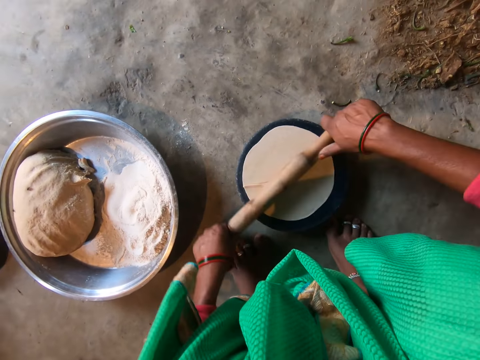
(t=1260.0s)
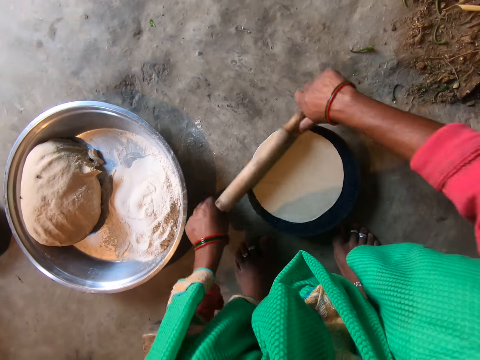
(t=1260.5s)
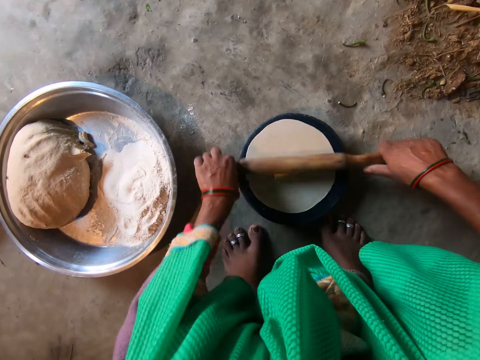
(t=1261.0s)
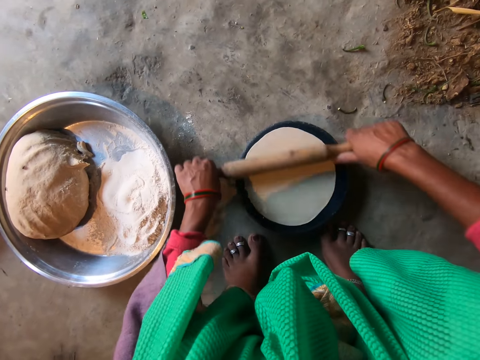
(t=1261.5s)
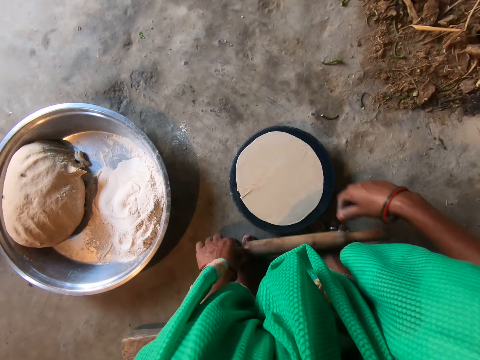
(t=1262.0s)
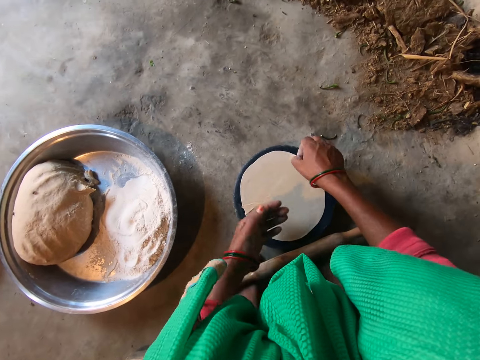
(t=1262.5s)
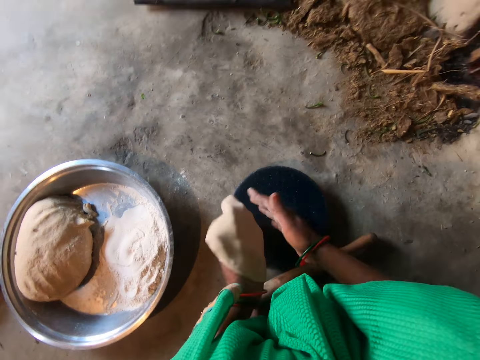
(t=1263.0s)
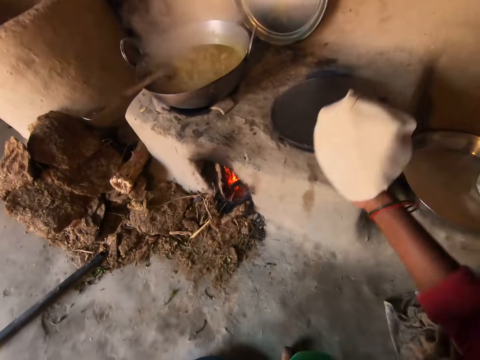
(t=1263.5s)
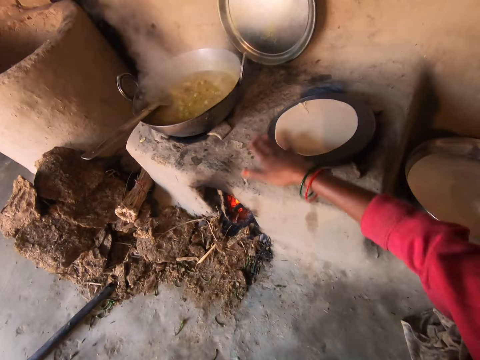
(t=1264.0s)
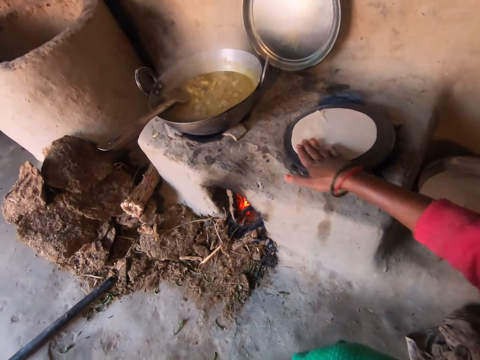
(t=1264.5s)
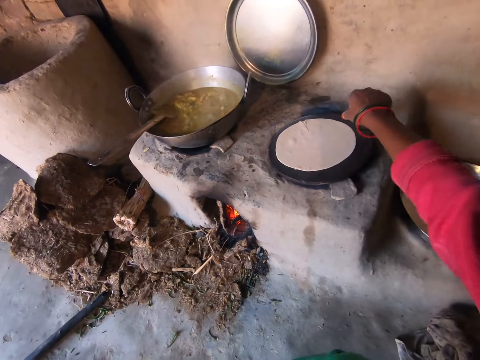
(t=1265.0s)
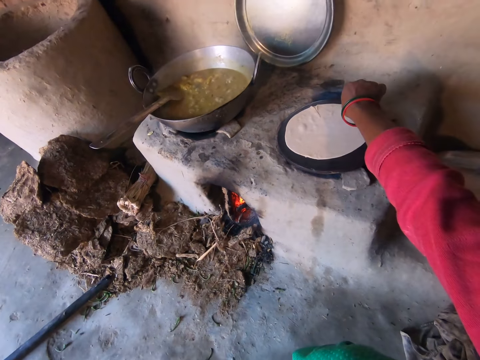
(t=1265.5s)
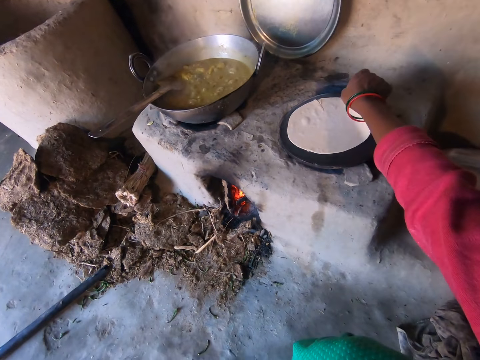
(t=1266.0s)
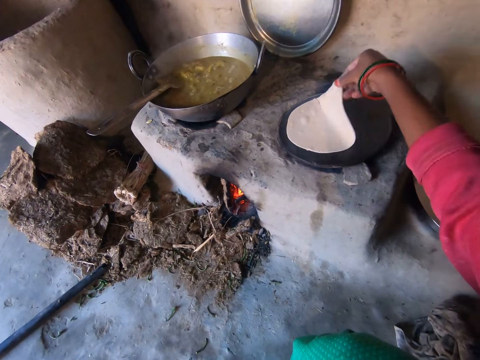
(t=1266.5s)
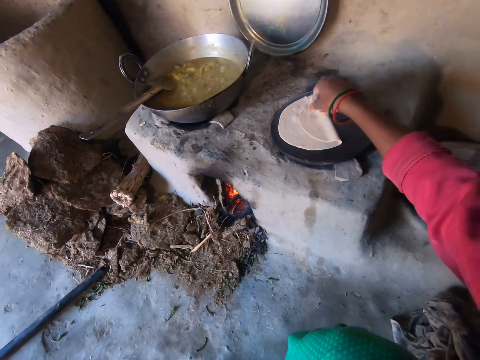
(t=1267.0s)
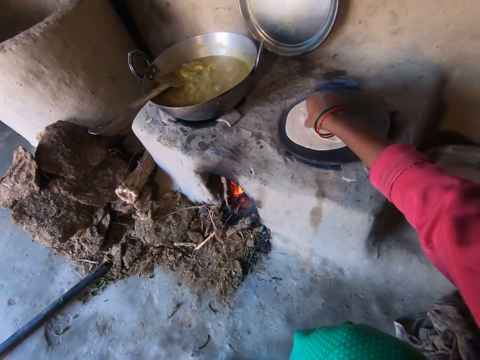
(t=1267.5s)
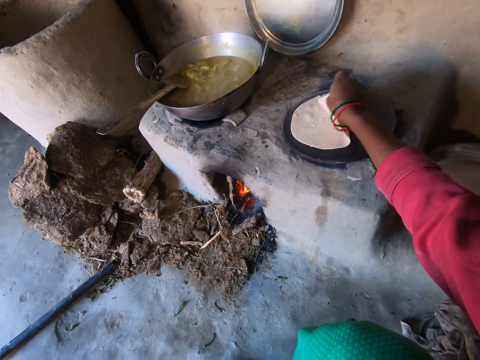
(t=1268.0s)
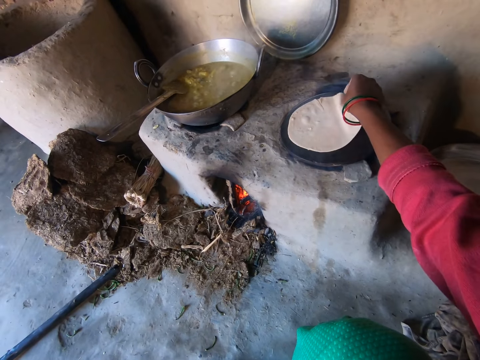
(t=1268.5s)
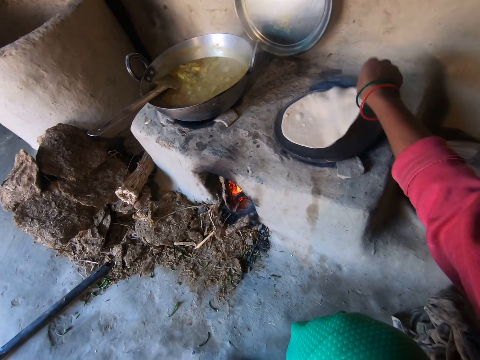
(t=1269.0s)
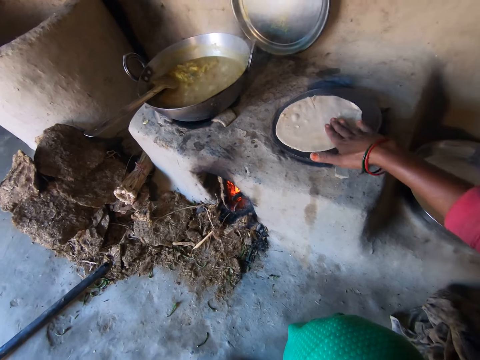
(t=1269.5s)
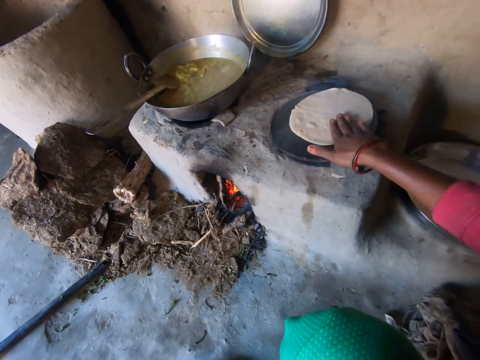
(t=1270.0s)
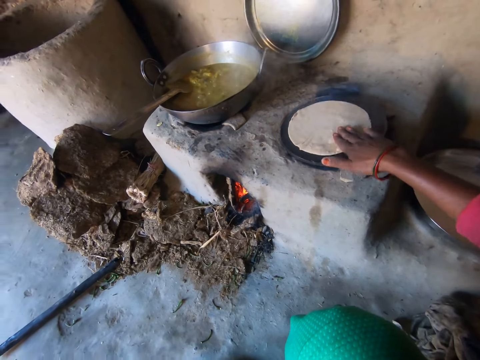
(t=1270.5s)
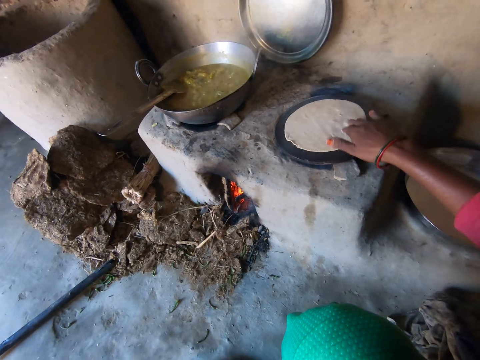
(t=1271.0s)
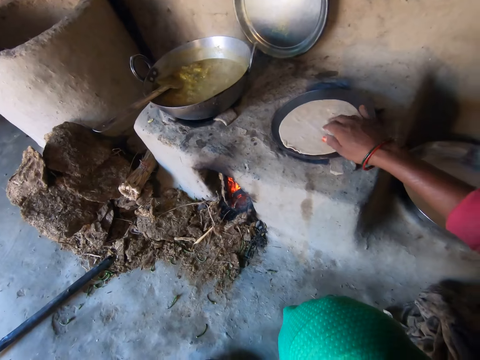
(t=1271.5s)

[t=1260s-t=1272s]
The camera wearer drops the rolling pin. She takes the dough on the flat board with her right hand. She moves the dough to her left hand. She moves the dough to her right hand. She places the dough on the pan. She adjusts the chapati on the pan with her right hand. She wipes the dough. She lifts the dough. She handles the dough. She moves the dough.

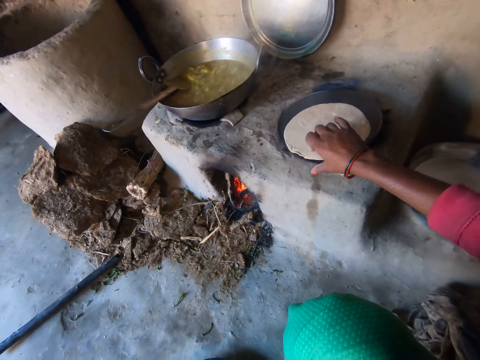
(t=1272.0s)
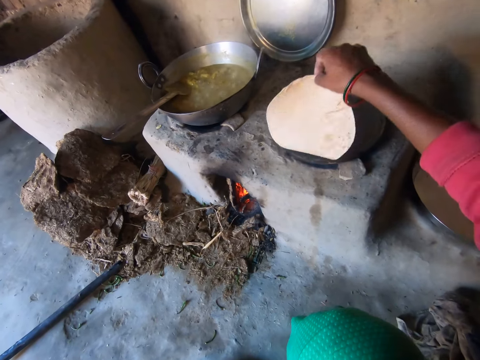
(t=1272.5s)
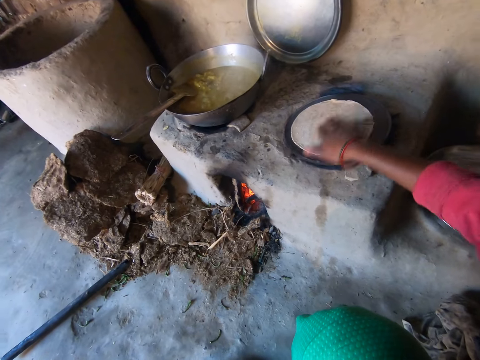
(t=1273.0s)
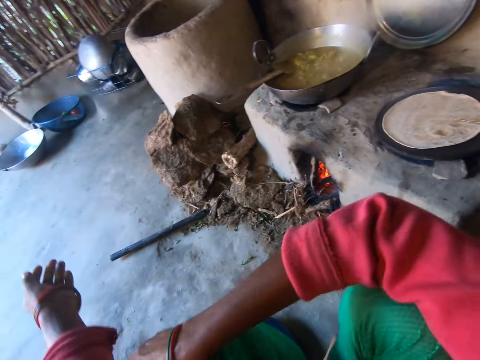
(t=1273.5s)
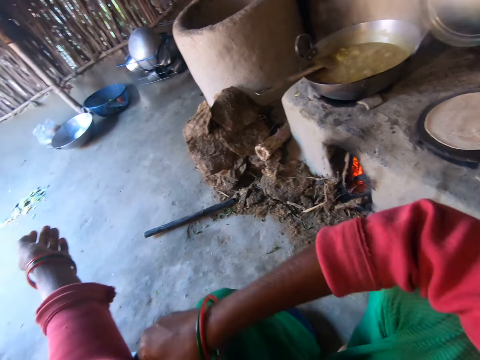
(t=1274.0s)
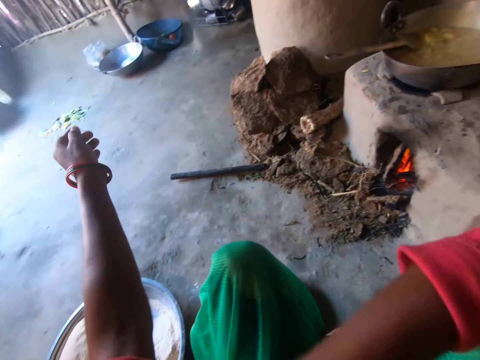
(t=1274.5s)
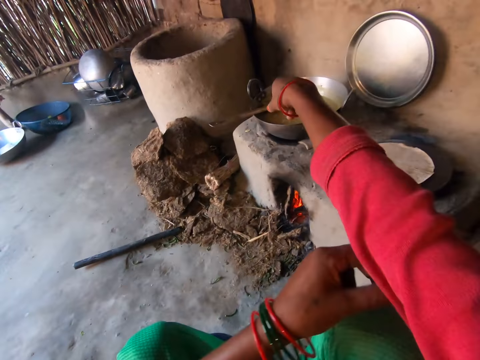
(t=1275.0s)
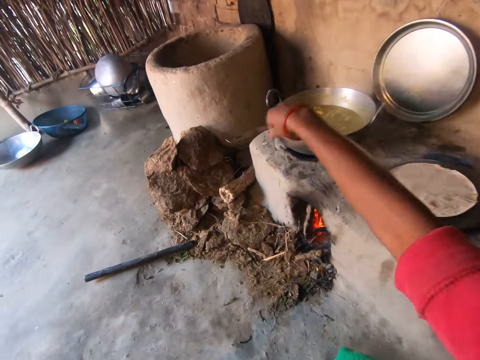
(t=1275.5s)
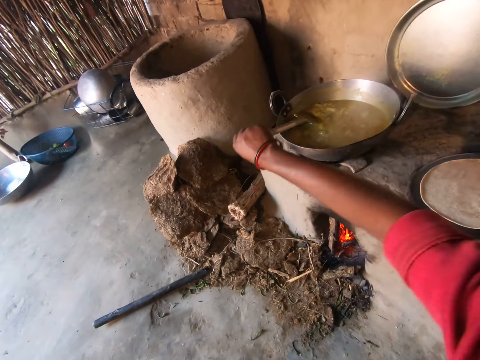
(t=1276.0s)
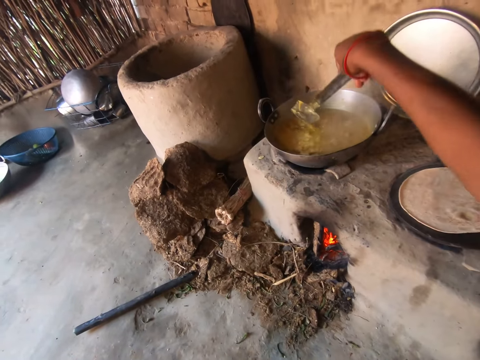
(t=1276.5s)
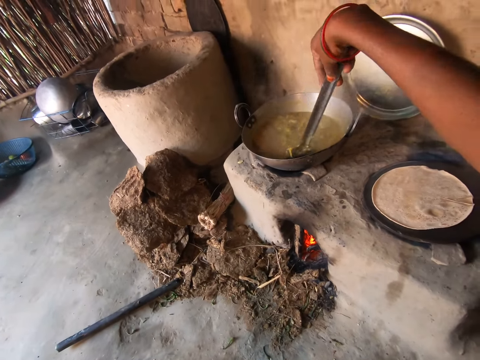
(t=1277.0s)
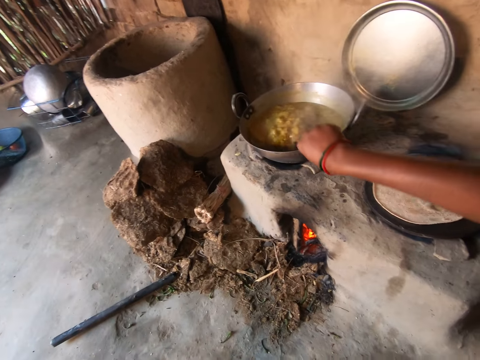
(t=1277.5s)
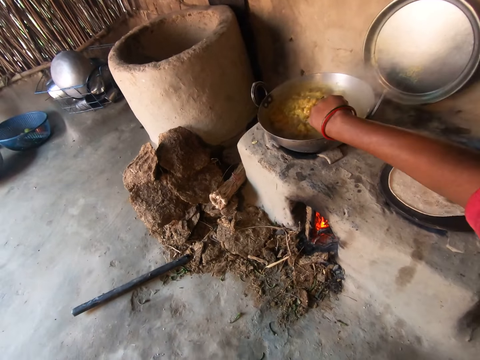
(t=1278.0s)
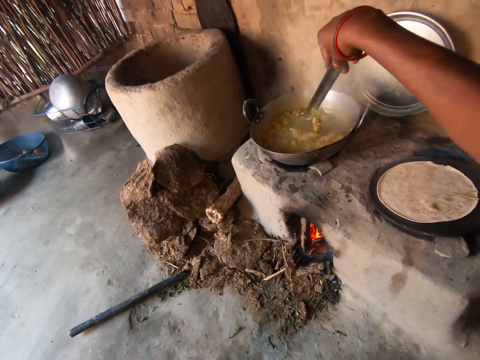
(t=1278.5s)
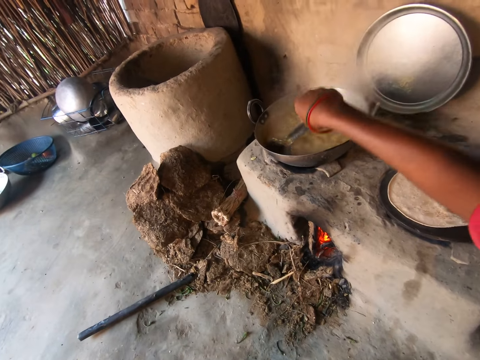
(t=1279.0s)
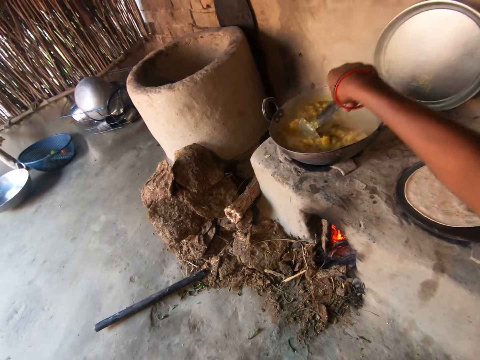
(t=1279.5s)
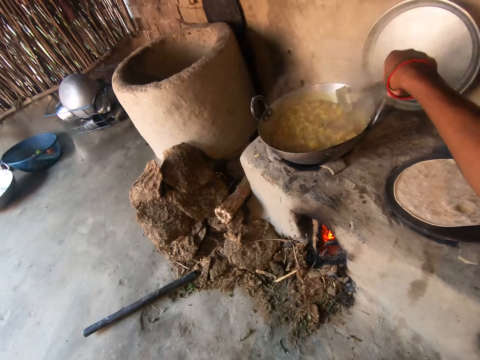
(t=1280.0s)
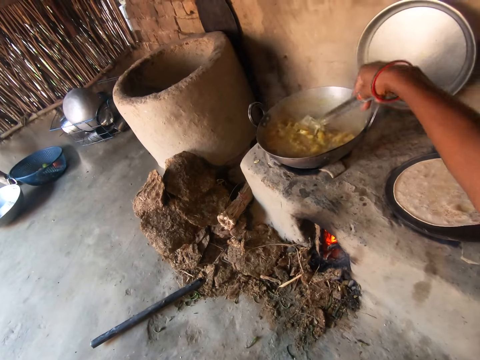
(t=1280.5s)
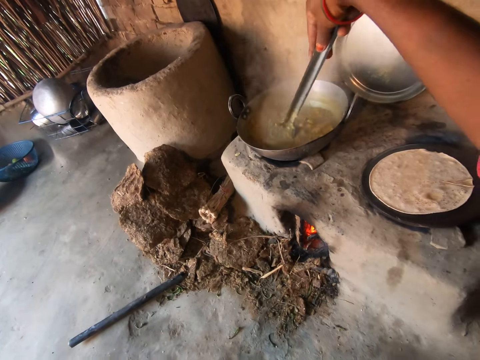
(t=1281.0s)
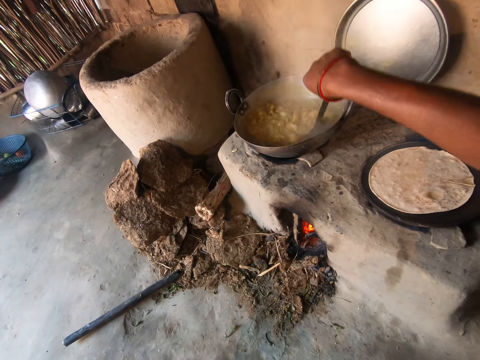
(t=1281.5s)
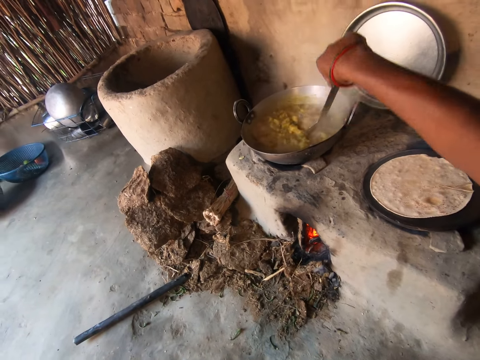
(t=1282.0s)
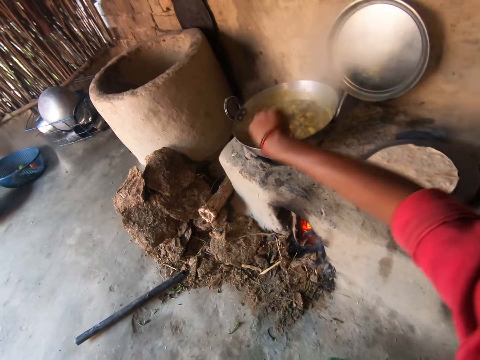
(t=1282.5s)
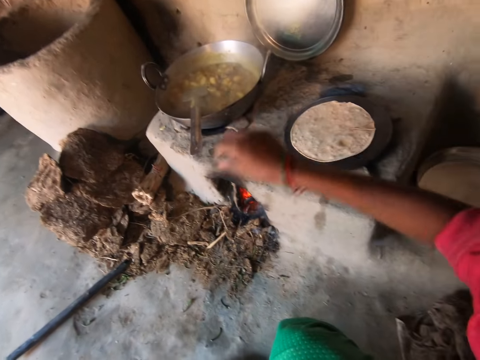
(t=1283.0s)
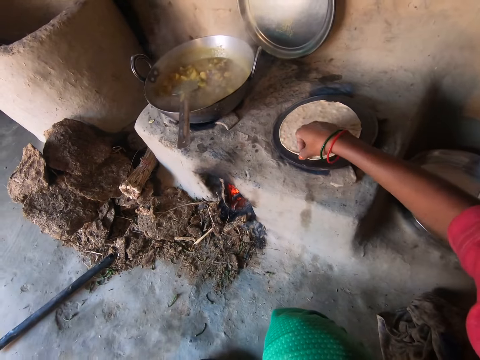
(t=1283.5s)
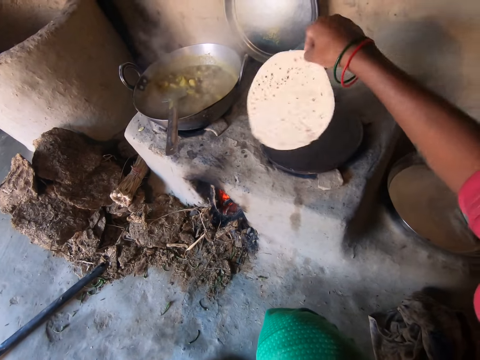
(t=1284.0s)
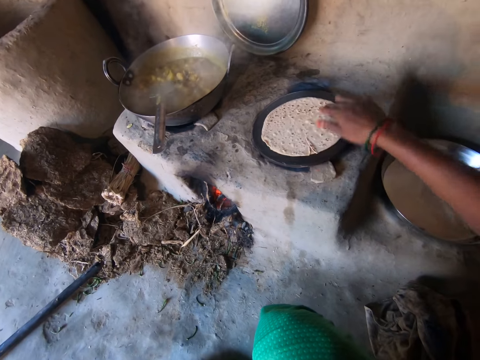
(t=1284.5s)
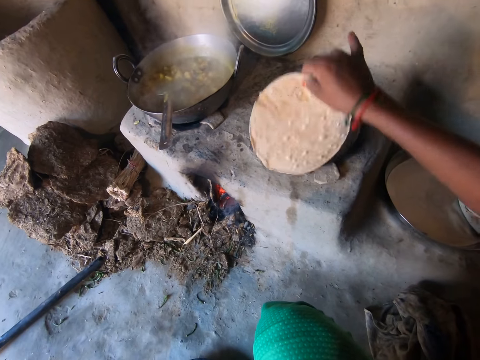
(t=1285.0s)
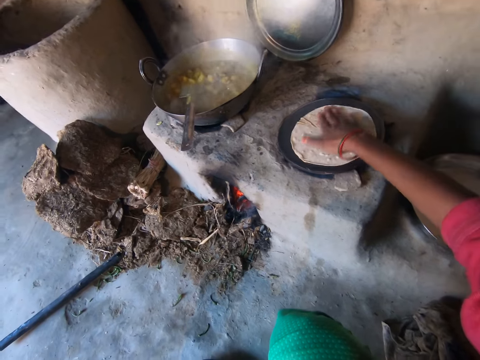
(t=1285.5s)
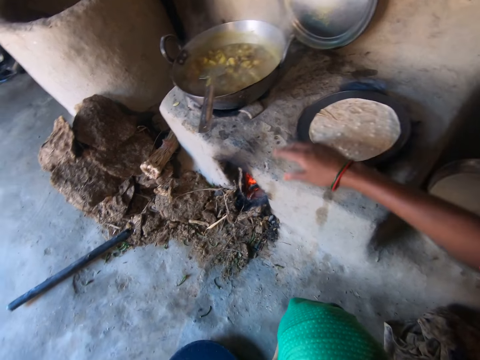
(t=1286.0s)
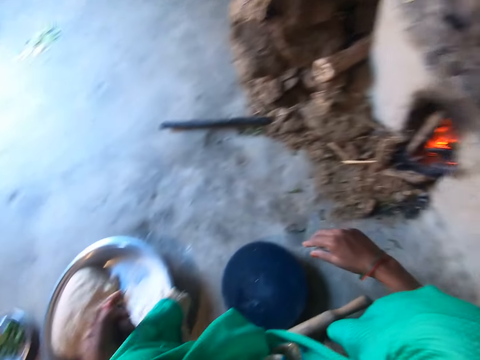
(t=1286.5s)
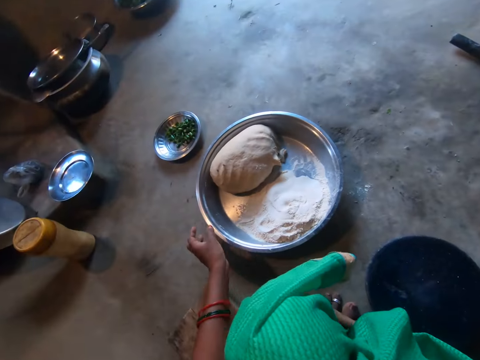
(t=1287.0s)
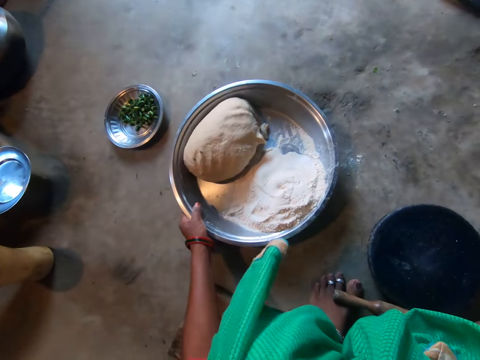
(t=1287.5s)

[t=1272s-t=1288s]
The camera wearer flips the chapati on the pan with her right hand. She adjusts her clothes' left hand sleeve with her right hand. She pulls the cloth. She adjusts her clothes' right hand sleeve with her left hand. She pulls the cloth again. She takes the spoon or spatula in the cooking pot with her right hand. She stirs the content of the pot with her right hand. She mixes the soup with the spatula repeatedly. She puts the spatula on the pan. She flips the chapati on the pan. She turns the flatbread again. She touches the flatbread. She holds the tray. She moves the first tray on the floor with her left hand.
